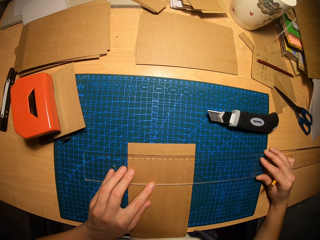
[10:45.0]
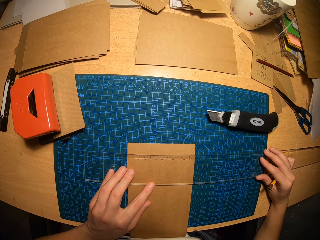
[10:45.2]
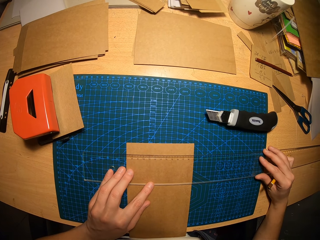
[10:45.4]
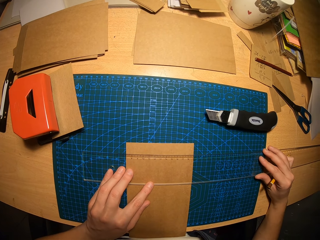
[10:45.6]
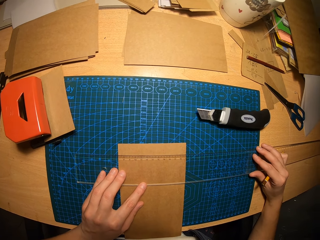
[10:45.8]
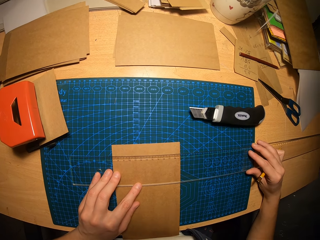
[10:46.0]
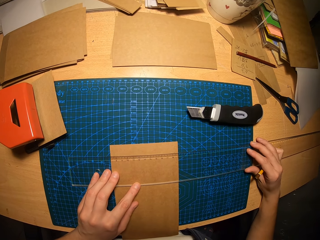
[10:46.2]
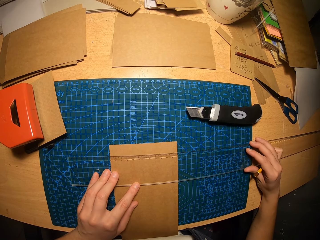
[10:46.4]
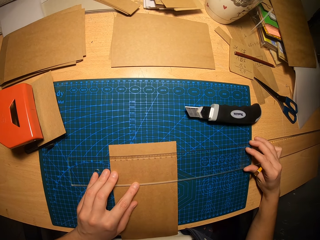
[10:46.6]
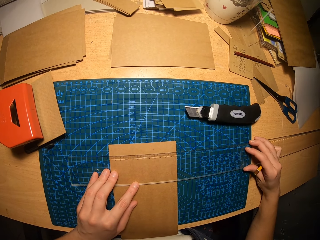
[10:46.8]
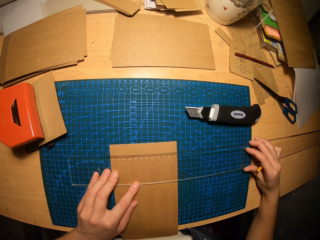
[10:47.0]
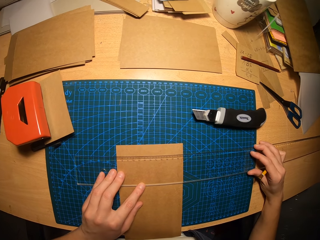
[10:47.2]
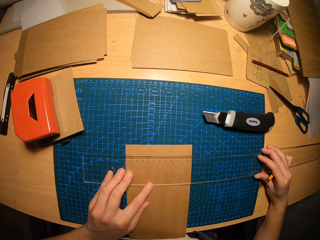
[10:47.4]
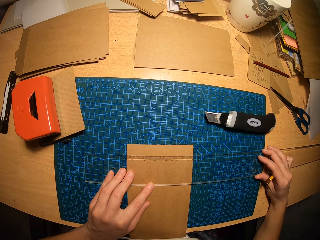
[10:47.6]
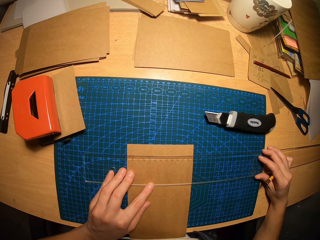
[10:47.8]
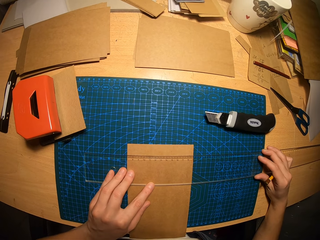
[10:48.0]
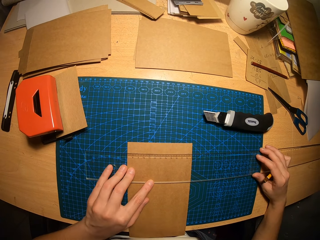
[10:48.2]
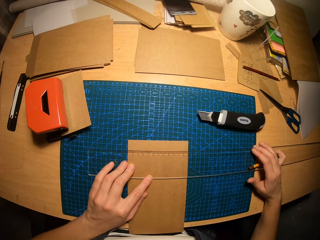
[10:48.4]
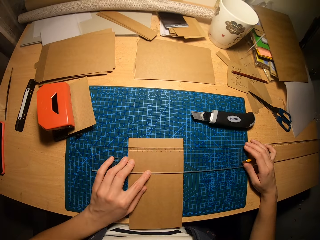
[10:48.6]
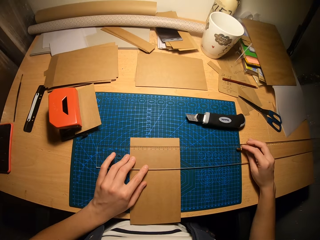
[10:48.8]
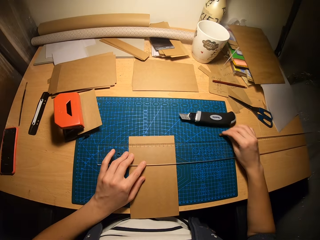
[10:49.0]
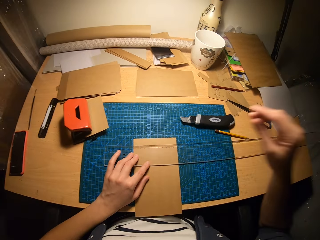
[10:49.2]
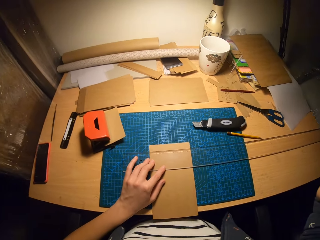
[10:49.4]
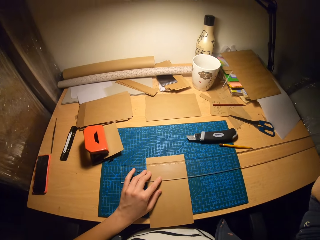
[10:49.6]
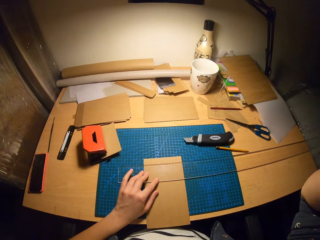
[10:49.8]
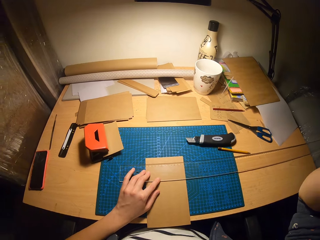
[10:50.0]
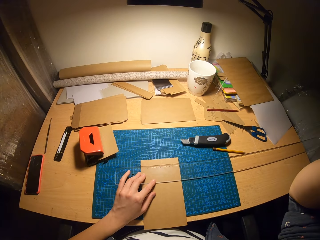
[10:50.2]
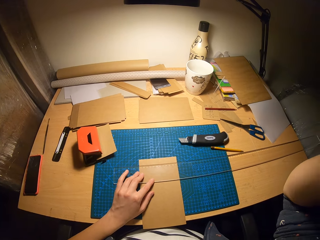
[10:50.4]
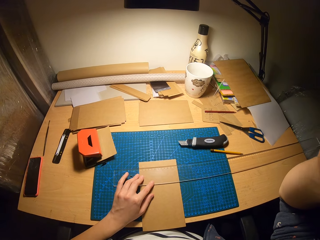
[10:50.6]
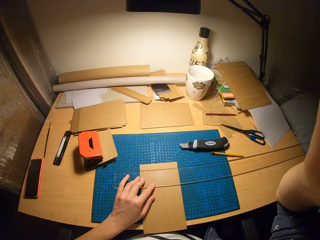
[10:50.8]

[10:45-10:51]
The camera wearer drops the pencil on the table. He touches his head camera.
